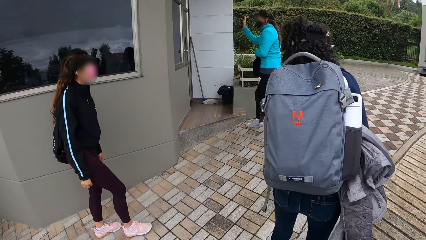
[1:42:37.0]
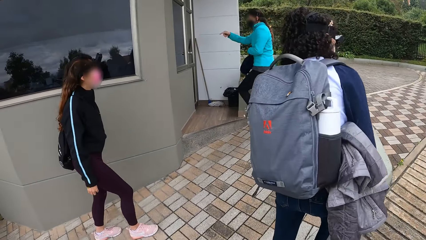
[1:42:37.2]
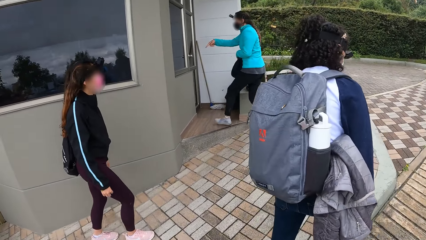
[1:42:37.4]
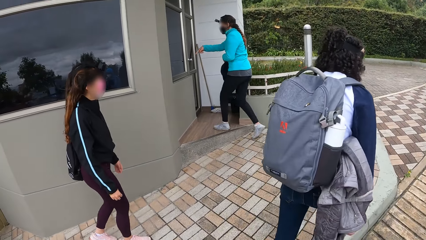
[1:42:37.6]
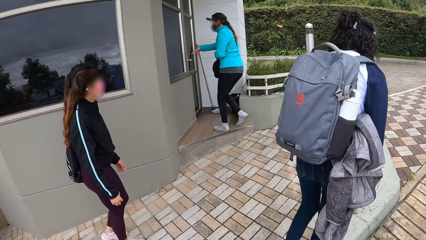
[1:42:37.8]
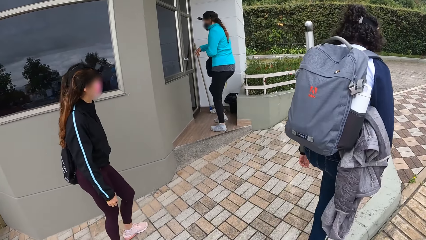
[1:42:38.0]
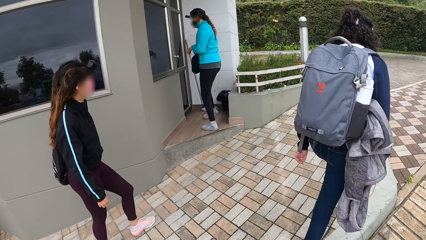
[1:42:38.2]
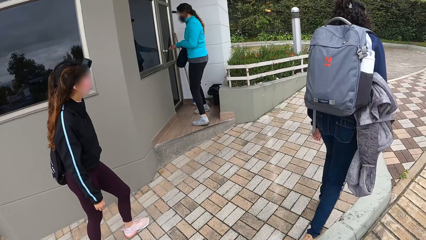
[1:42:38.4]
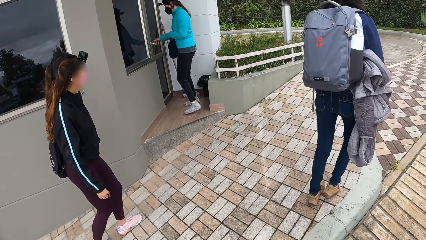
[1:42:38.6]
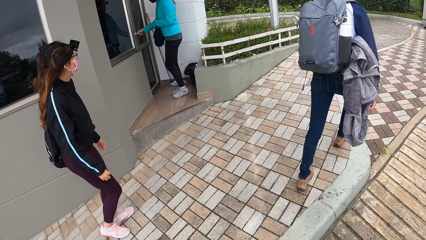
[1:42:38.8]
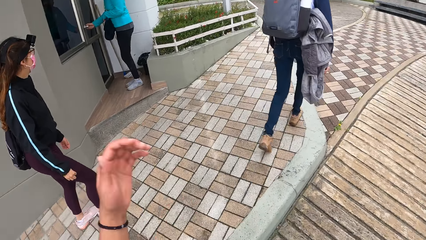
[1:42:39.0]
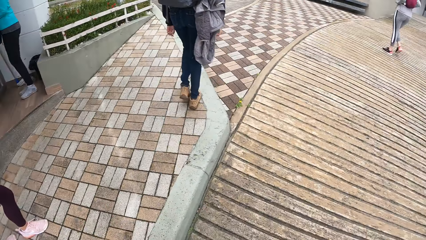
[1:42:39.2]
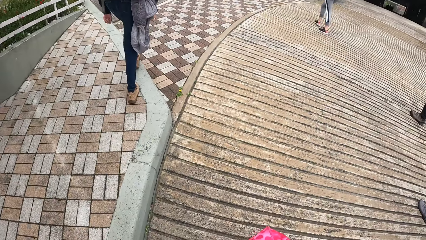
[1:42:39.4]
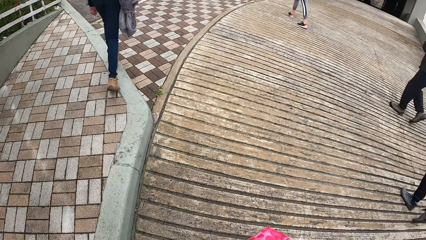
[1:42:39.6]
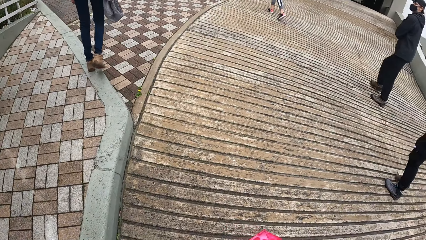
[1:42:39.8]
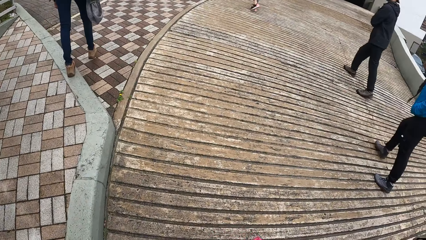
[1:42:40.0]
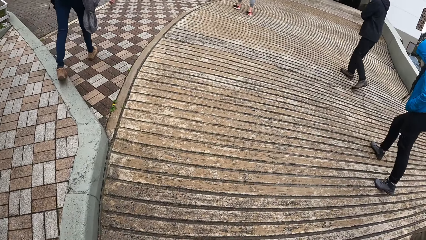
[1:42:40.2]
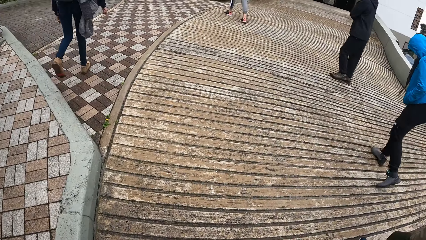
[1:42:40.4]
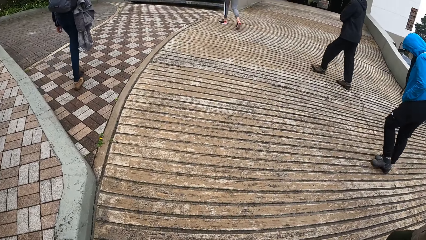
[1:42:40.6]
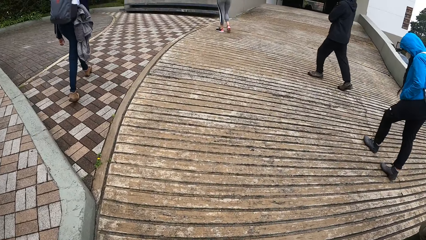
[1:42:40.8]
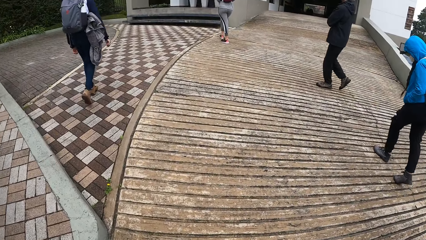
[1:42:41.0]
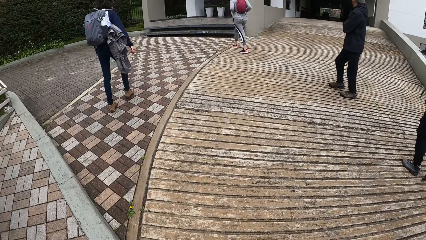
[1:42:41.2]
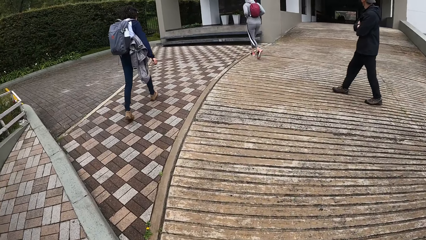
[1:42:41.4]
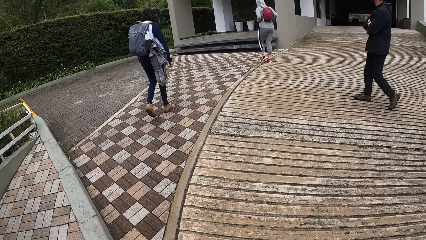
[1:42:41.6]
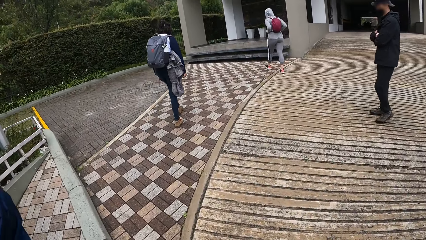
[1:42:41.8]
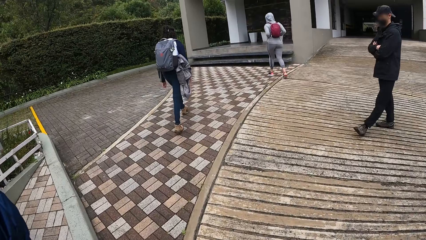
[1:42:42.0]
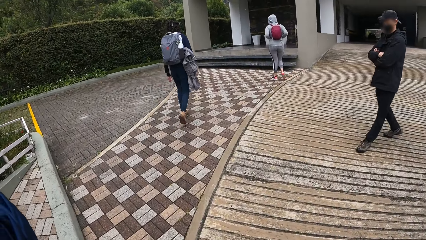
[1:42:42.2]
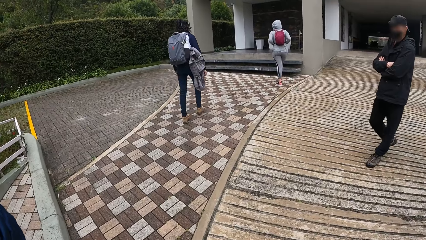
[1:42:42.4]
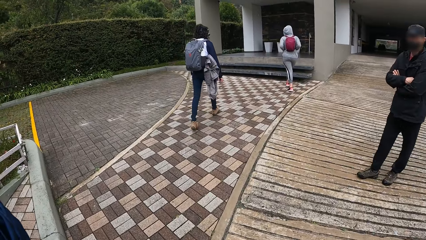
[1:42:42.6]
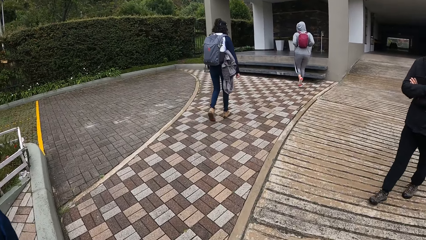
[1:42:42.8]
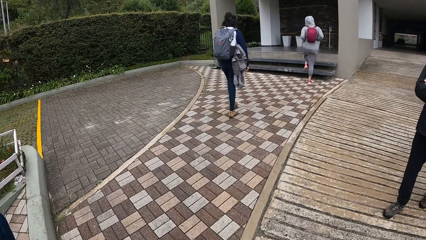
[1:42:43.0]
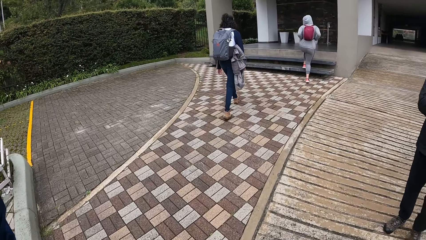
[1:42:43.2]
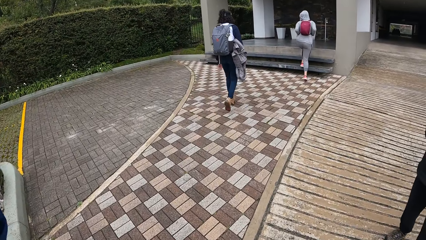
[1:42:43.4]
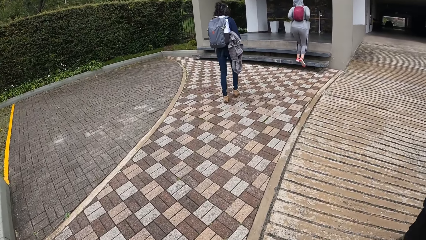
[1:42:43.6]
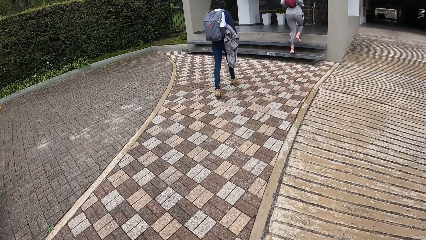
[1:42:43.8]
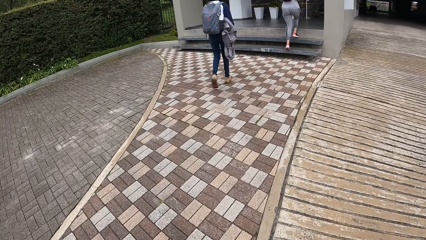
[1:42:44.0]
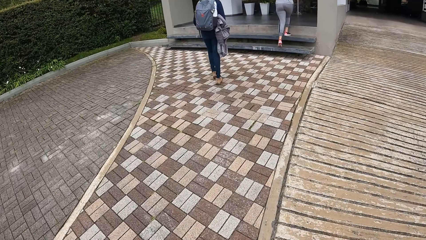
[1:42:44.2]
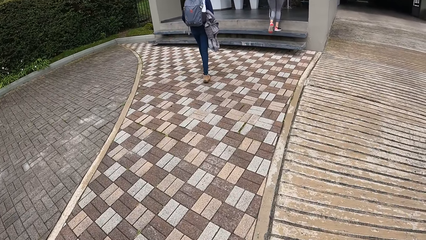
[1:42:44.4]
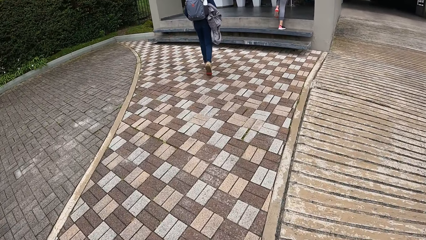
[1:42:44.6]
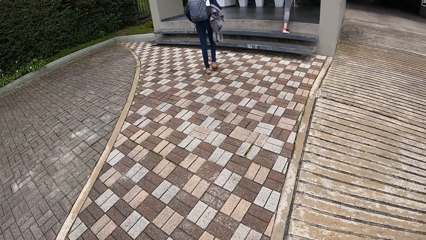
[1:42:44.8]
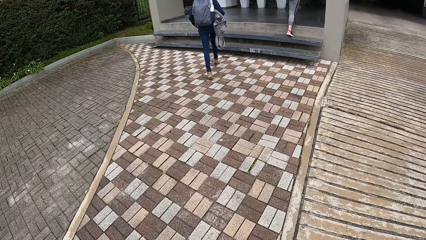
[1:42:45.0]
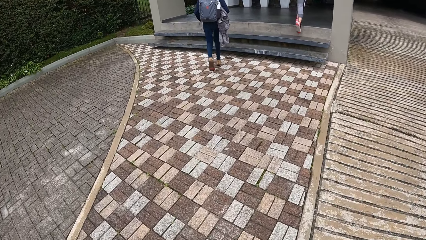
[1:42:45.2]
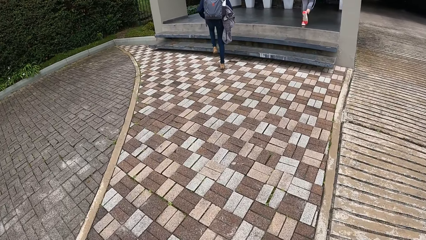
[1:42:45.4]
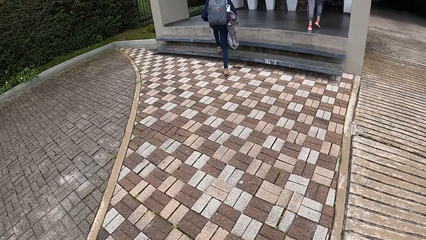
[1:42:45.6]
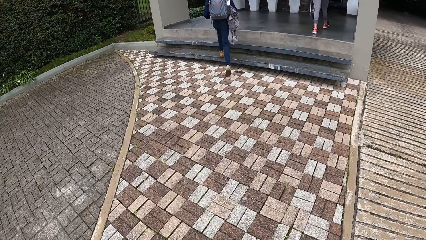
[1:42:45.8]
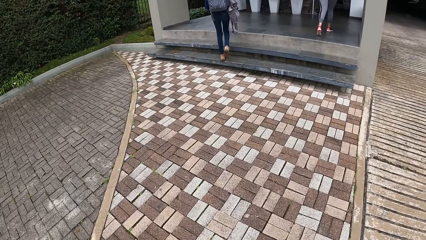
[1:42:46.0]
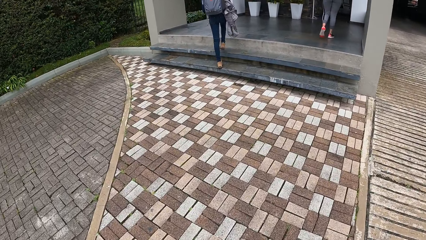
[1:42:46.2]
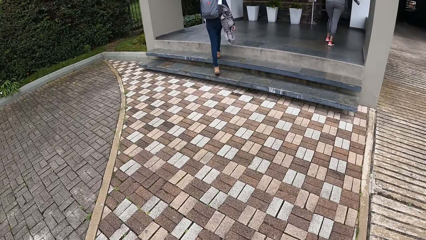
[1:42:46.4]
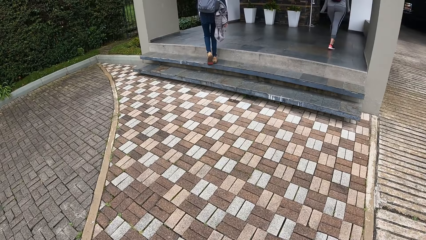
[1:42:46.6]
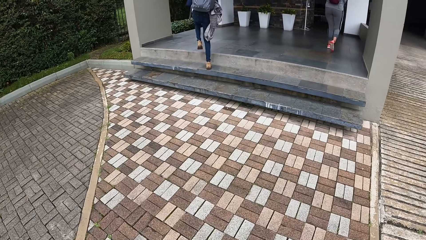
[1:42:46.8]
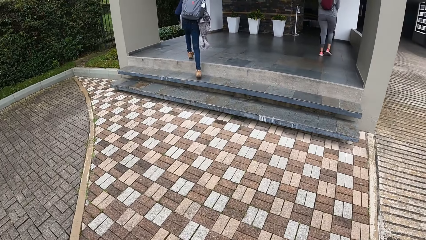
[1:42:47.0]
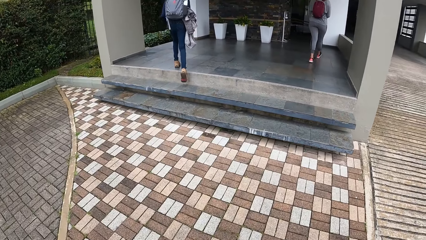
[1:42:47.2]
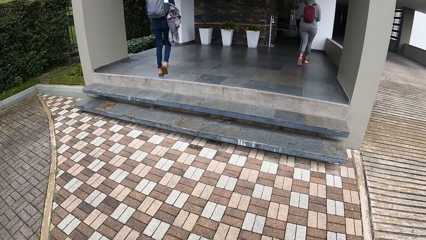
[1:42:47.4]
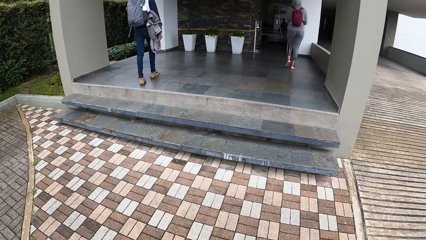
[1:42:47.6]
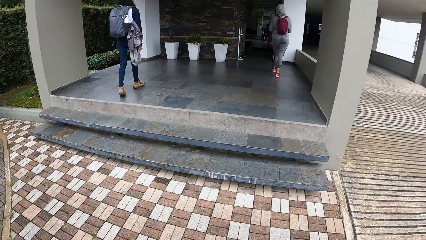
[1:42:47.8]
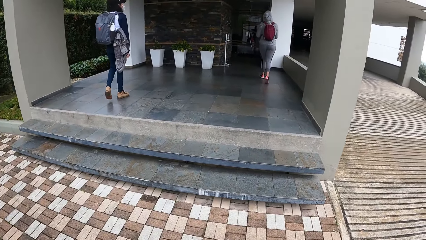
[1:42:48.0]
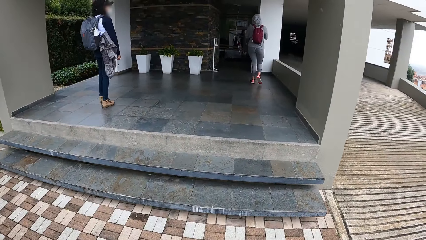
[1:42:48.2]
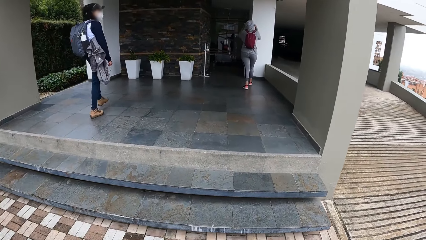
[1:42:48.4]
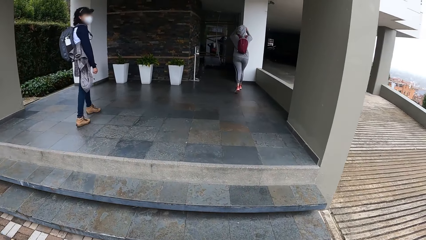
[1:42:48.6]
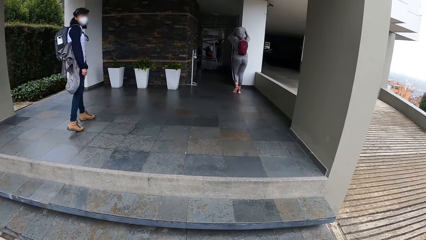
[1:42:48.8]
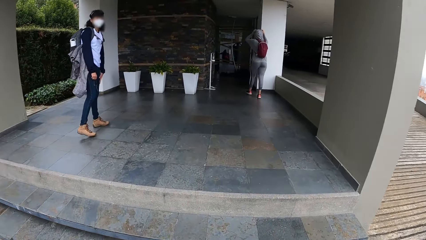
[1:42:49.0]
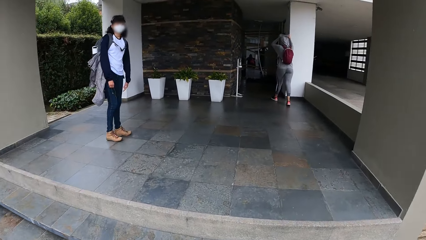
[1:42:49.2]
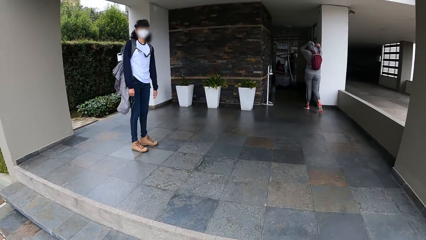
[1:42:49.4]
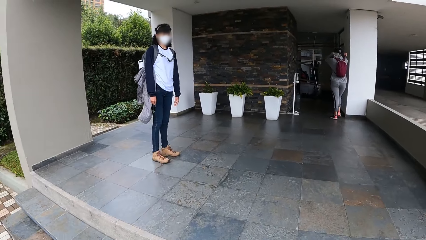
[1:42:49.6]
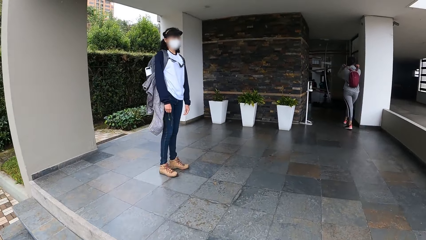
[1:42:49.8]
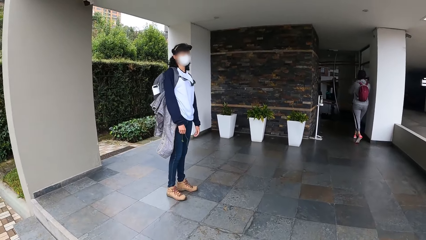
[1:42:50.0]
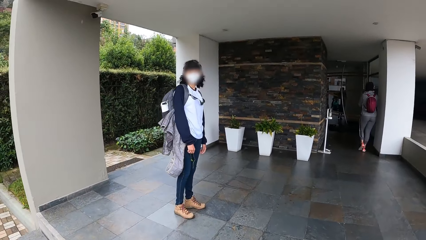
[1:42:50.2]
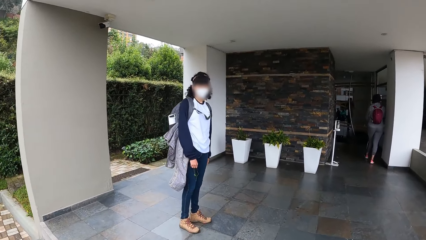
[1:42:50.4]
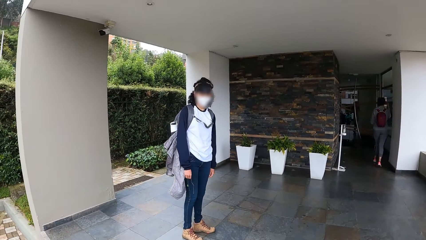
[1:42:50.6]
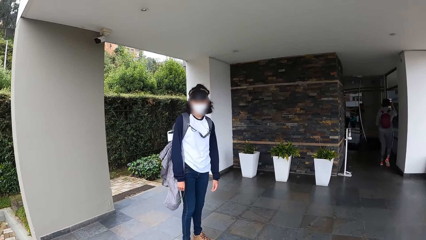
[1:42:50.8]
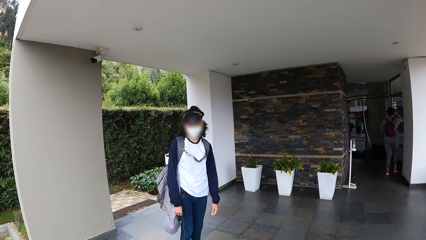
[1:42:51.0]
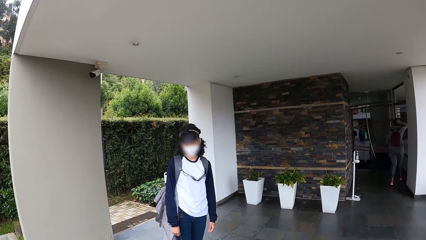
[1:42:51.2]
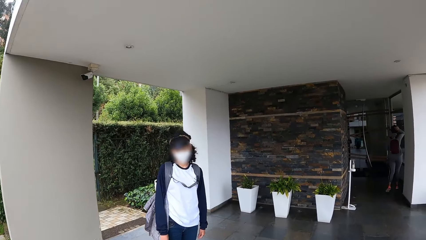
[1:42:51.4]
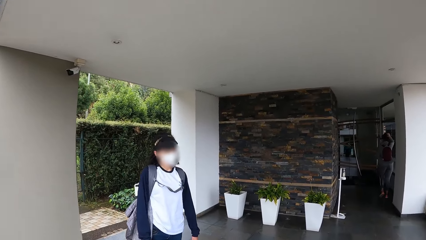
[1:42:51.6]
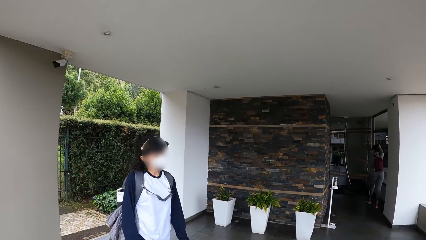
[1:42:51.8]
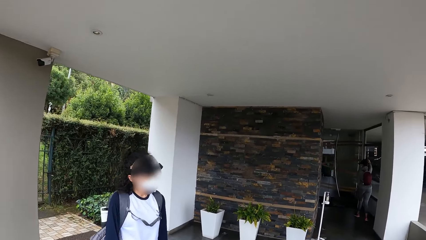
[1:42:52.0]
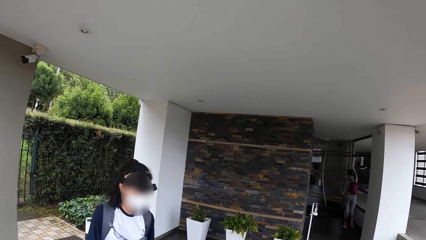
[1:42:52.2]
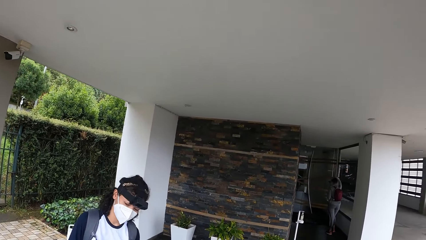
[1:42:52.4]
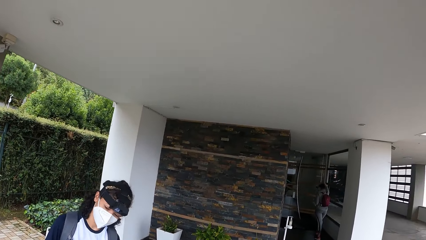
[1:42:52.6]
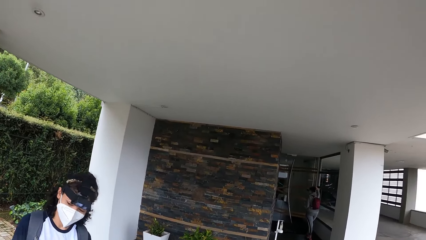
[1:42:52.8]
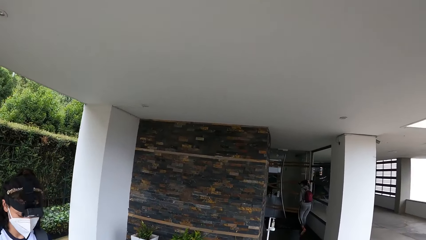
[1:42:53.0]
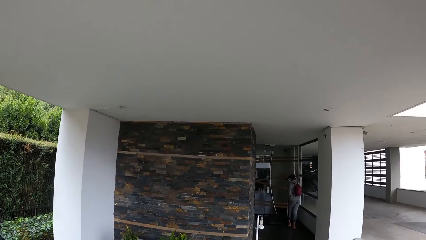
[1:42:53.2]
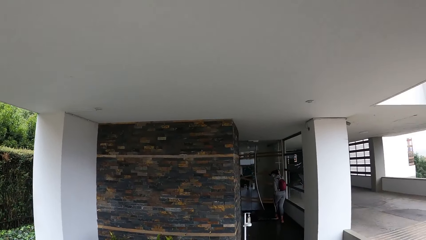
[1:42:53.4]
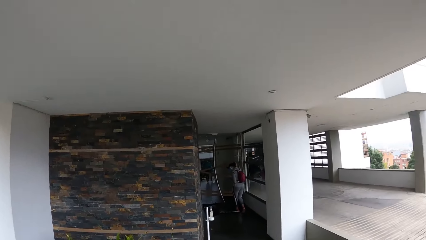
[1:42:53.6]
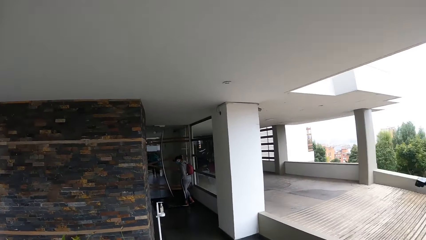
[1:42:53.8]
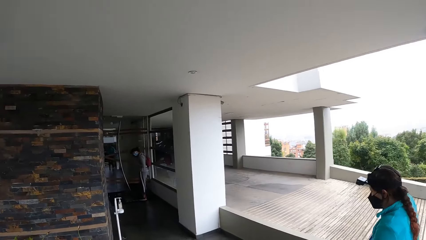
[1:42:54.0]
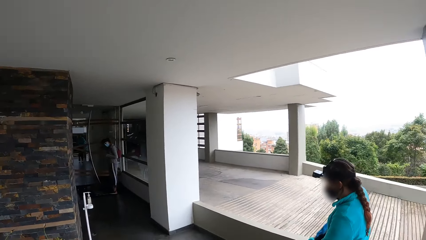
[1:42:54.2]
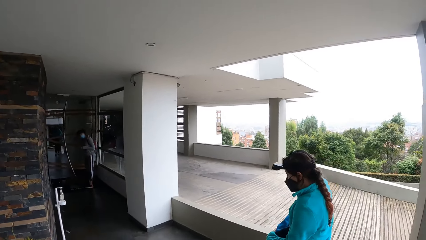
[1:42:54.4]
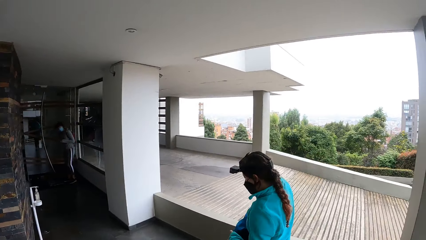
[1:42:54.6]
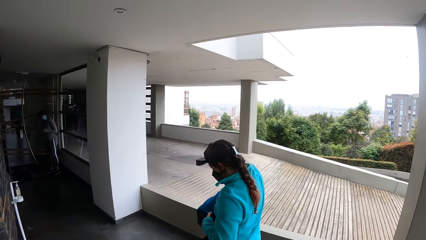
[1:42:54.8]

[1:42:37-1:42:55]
The woman unlocks the door. The woman holds a door knob with her right hand.
